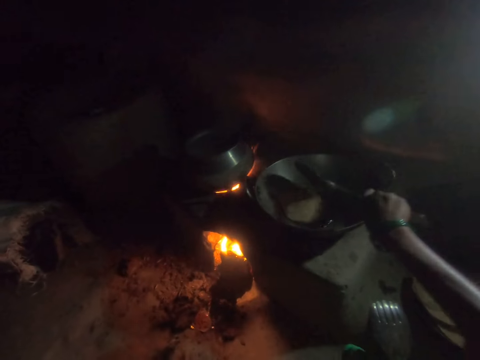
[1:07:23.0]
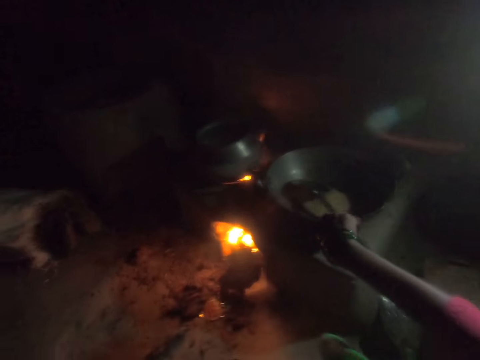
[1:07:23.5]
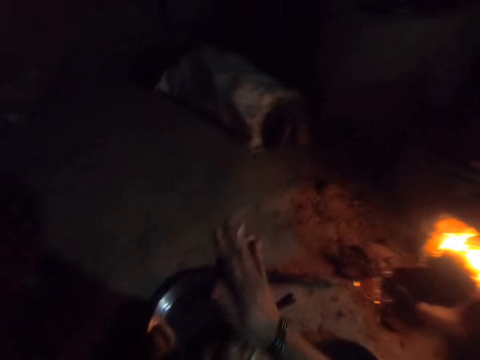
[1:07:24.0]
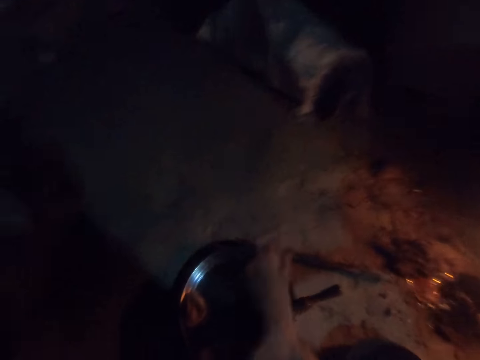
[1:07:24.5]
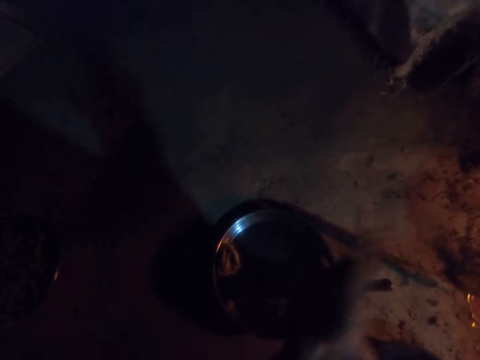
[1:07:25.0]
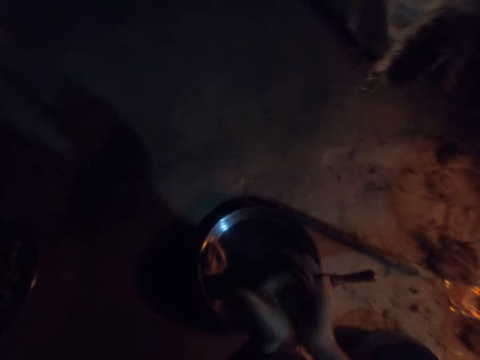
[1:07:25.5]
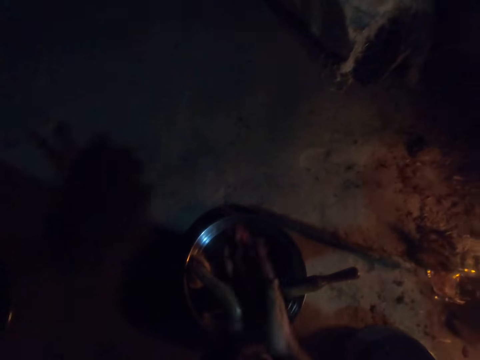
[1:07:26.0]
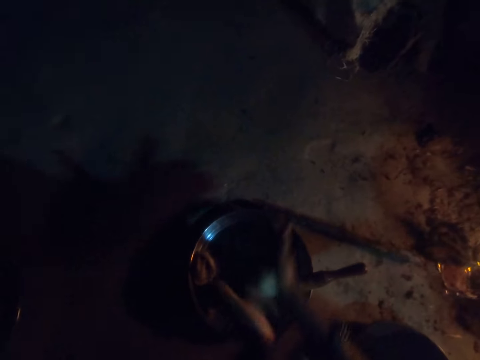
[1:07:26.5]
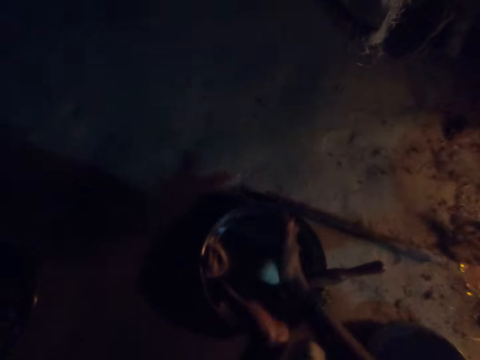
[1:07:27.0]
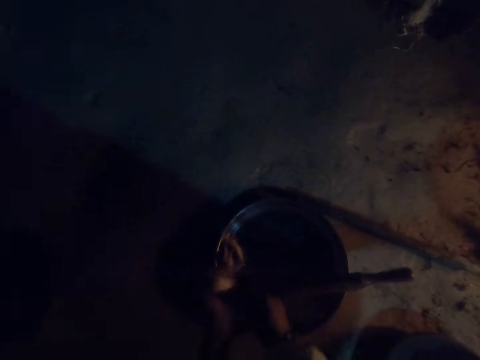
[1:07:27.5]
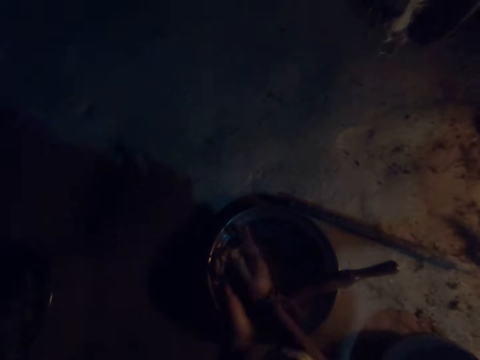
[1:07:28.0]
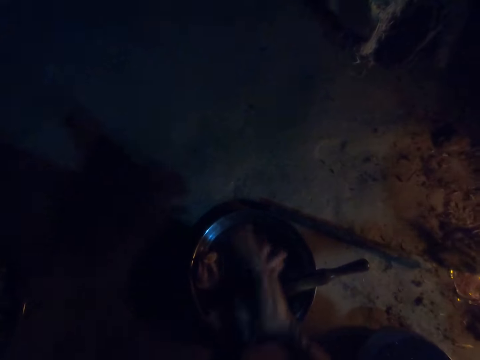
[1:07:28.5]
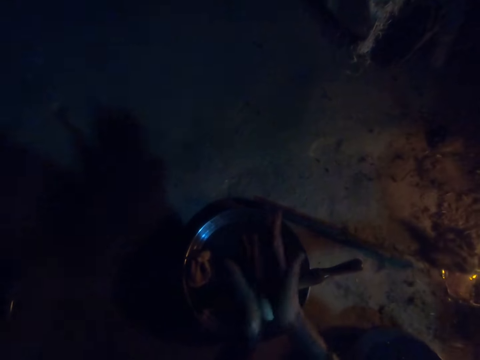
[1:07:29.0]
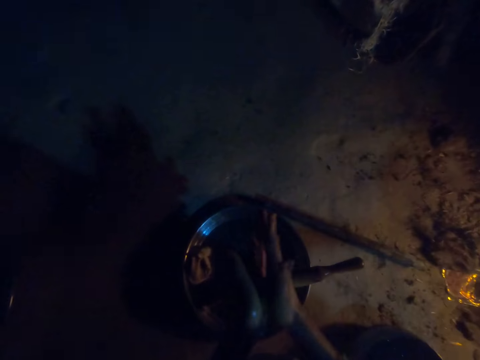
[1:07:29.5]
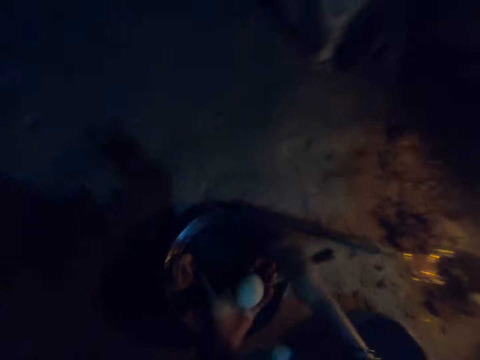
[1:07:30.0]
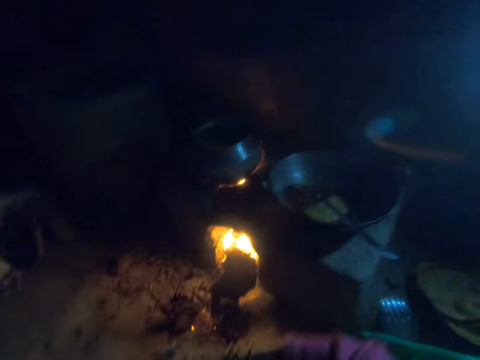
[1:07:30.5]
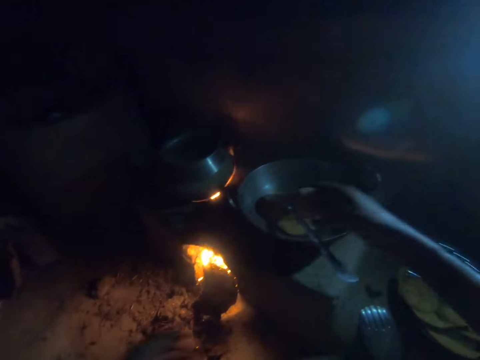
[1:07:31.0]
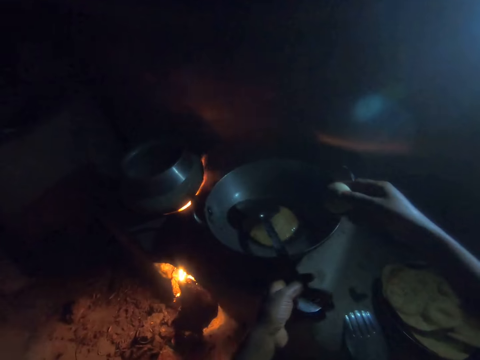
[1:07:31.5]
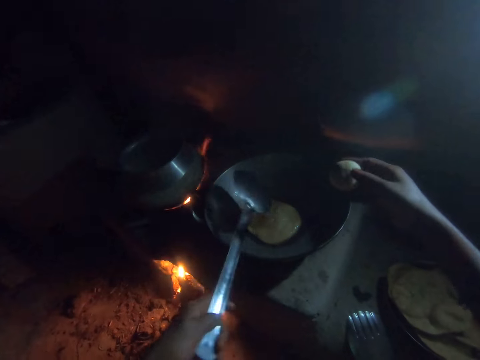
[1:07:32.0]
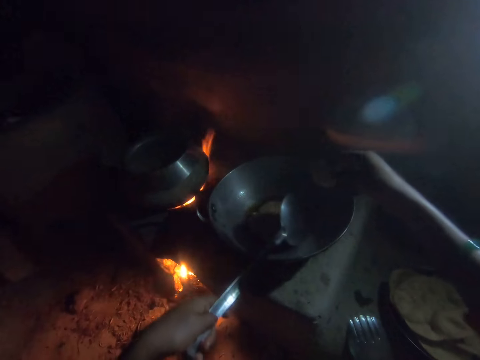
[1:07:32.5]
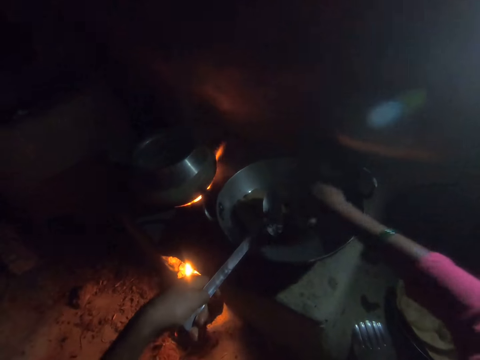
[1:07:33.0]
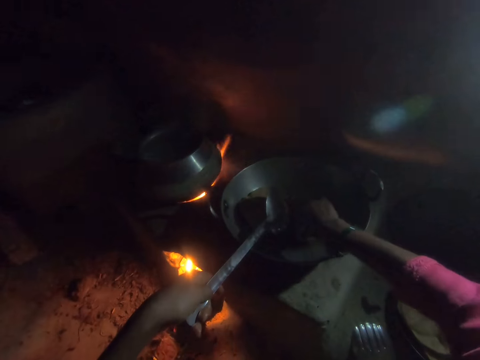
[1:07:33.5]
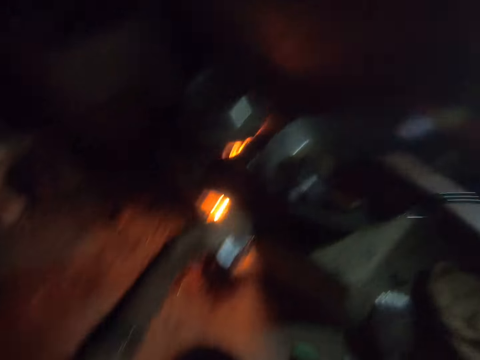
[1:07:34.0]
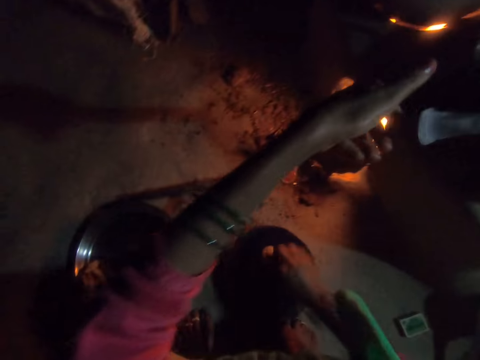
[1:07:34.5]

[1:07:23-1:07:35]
The camera wearer rolls the dough with both her hands. She moves the spoon in the frying pan with her left hand. She dips the dough in her right hand into the frying pan, in cooking oil.

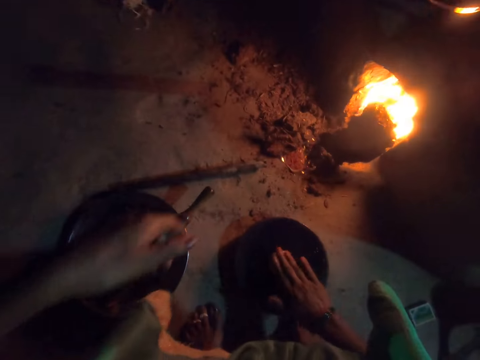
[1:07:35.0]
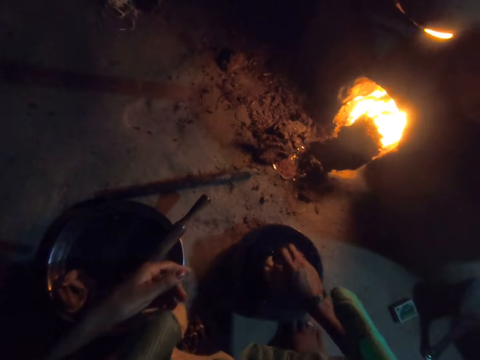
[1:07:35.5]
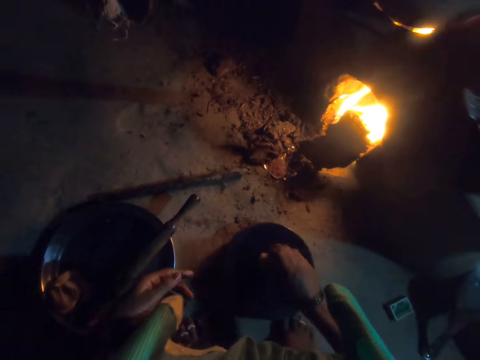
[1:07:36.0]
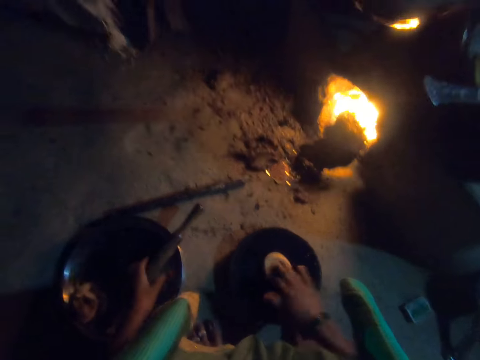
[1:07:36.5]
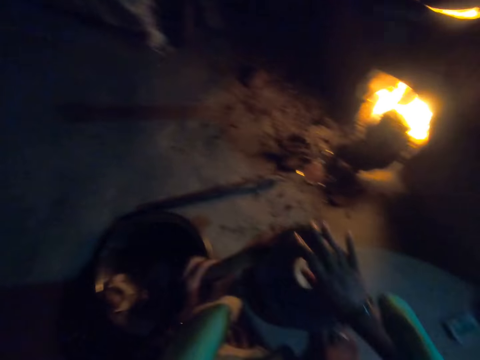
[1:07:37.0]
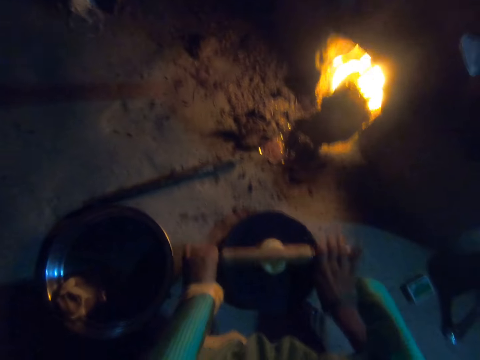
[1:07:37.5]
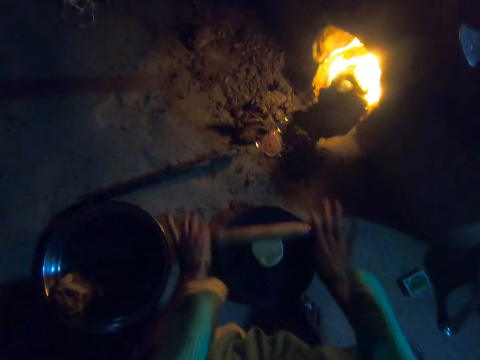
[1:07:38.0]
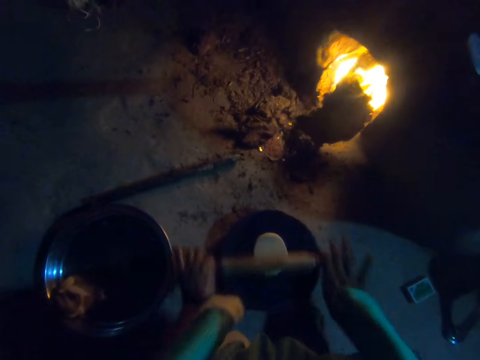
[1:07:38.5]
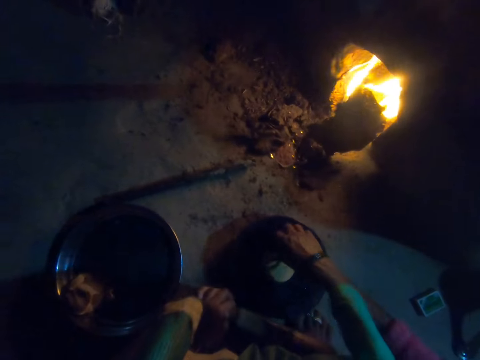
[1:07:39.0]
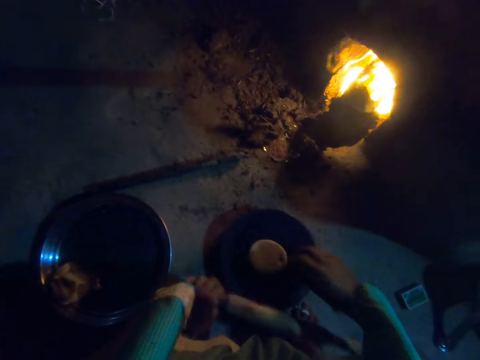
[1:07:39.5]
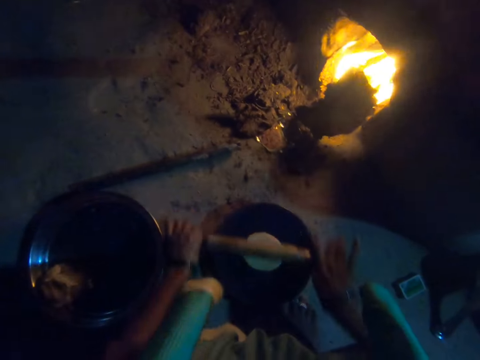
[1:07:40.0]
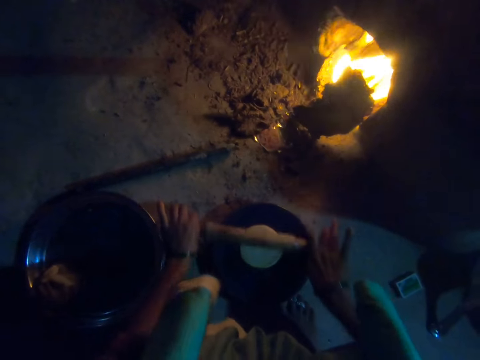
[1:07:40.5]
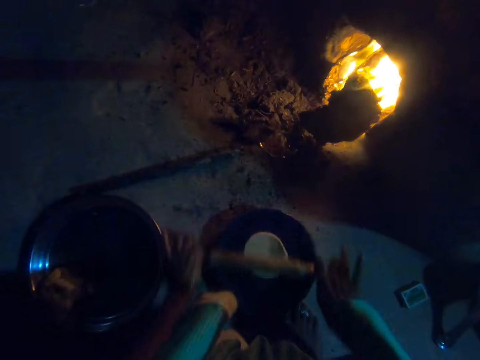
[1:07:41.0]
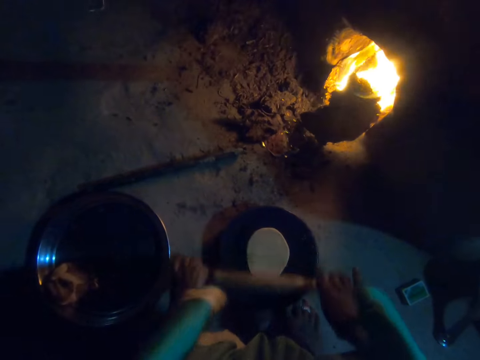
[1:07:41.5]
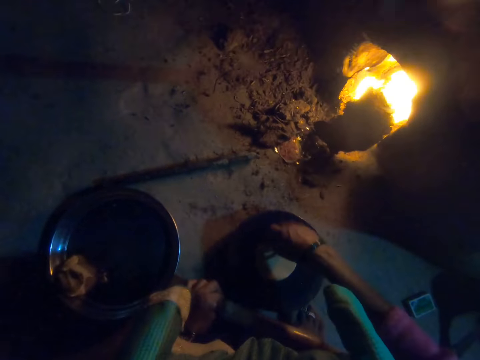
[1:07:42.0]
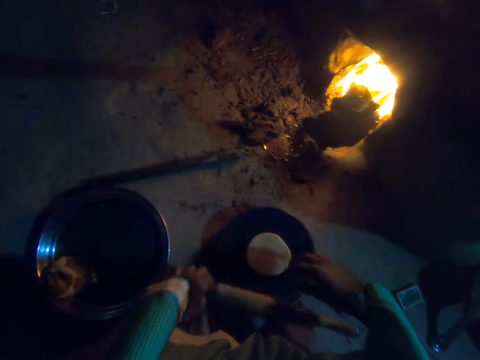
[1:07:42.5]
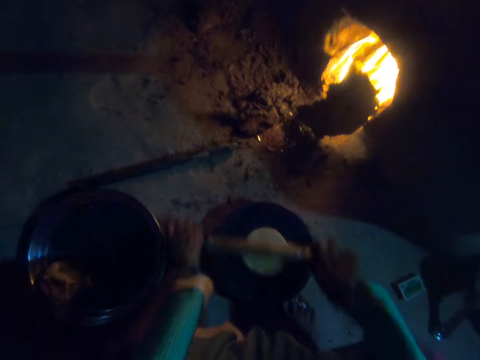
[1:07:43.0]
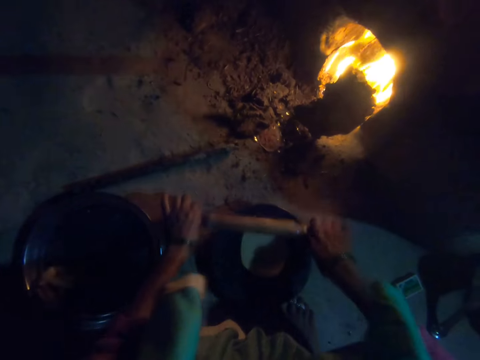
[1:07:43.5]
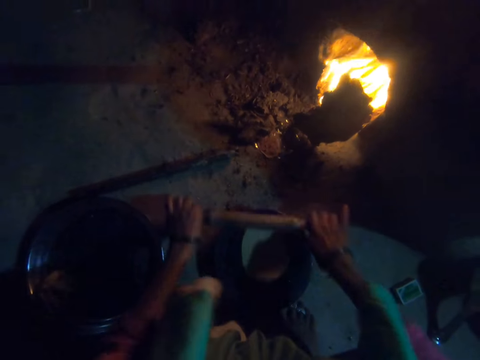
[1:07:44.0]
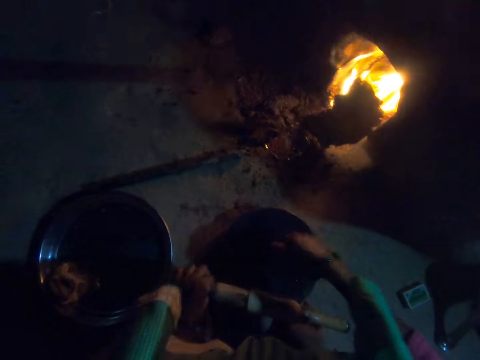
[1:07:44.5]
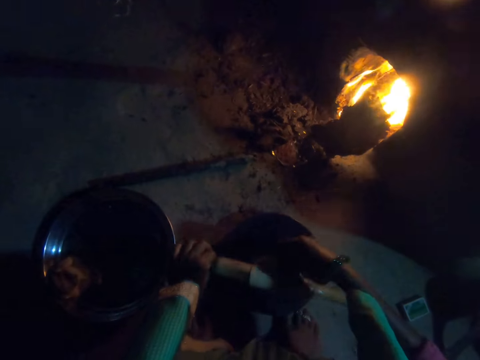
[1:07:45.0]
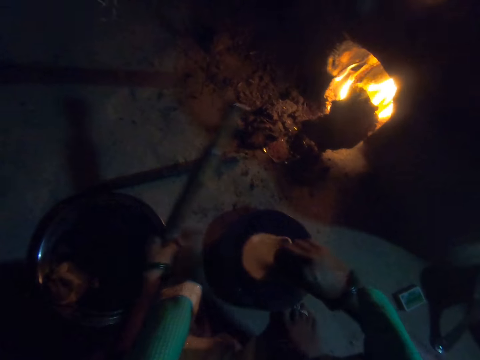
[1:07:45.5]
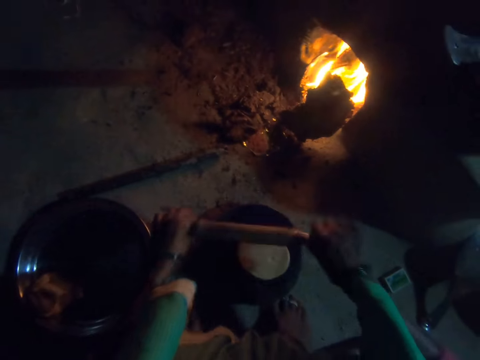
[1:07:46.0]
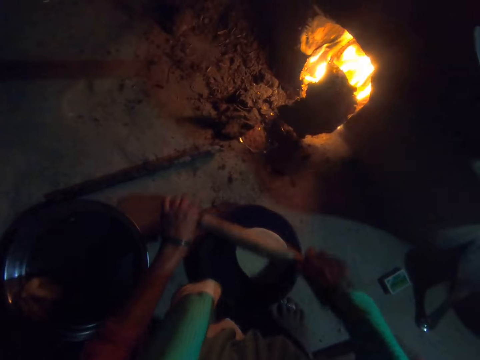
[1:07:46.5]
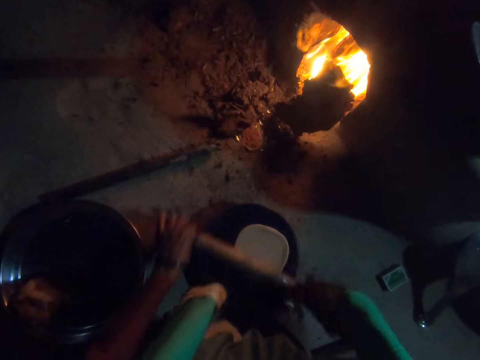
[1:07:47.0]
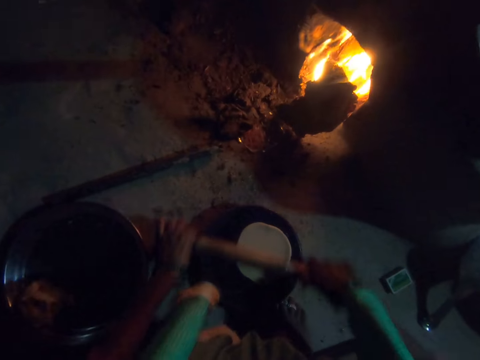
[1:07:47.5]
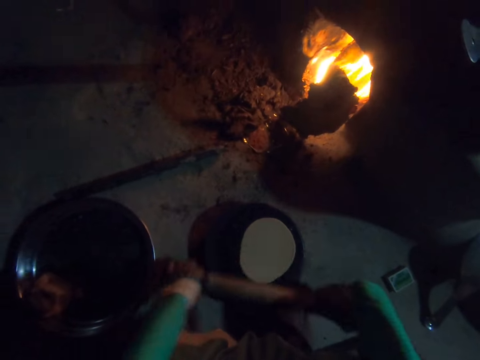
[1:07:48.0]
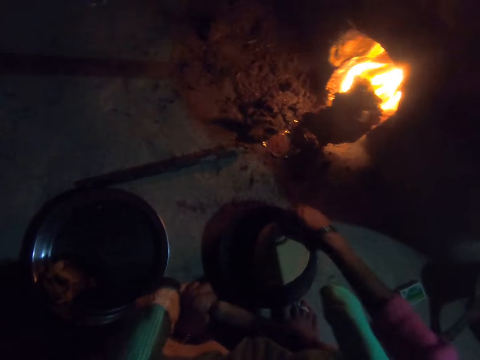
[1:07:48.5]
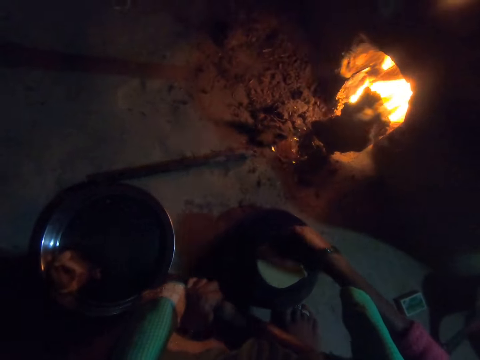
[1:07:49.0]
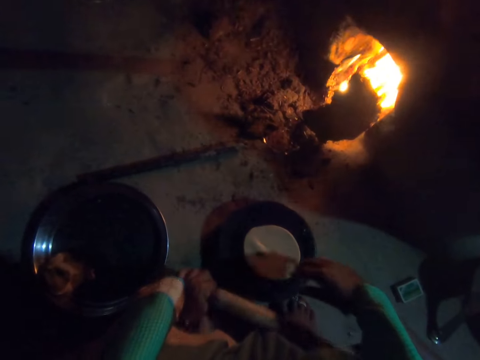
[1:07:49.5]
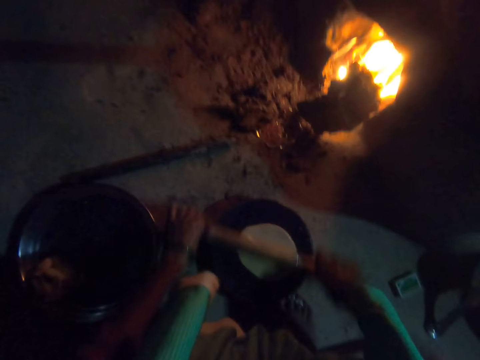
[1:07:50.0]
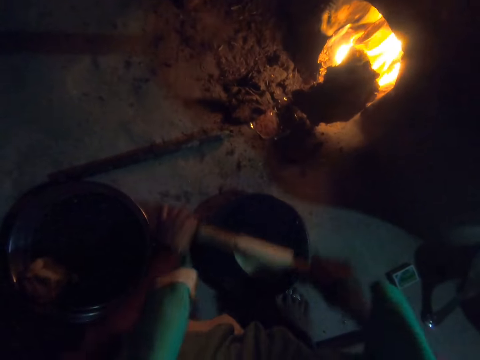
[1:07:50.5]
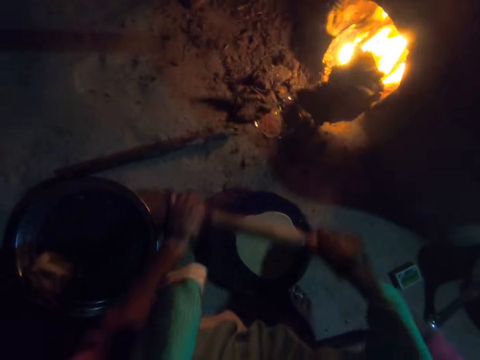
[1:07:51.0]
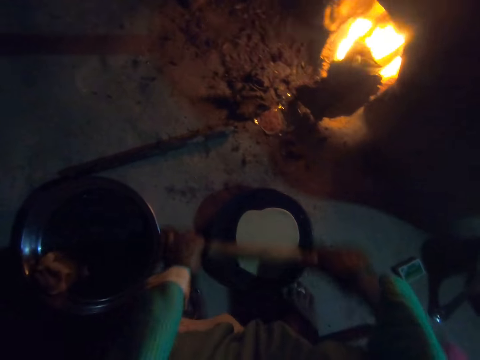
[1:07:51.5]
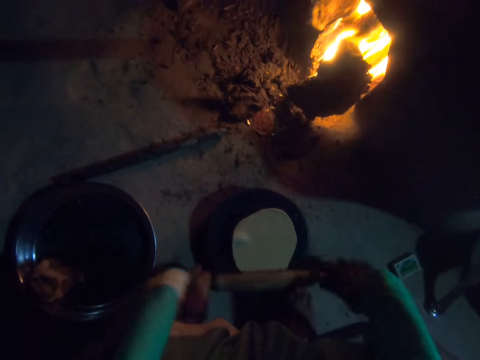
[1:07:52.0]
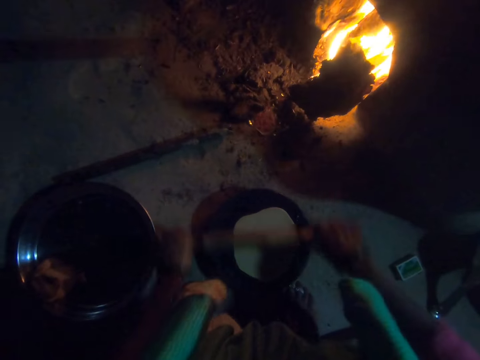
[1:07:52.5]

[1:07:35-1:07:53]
The camera wearer smoothens the dough on the rolling board. She puts the dough on the rolling board. She picks up the rolling pin from a bowl on the floor with her left hand. She rolls the dough on the rolling board with the rolling pin. She turns the dough on the rolling board with her right hand. She rolls the dough on the rolling board with the rolling pin. She turns the dough on the rolling board with her right hand. She rolls the dough on the rolling board with the rolling pin. She removes the dough from the rolling pin with her right hand. She flips the dough or flat bread on a piece of wood. She rolls the dough on the rolling board with the rolling pin. She turns the dough on the rolling board with her right hand. She rolls the dough on the rolling board with the rolling pin.
